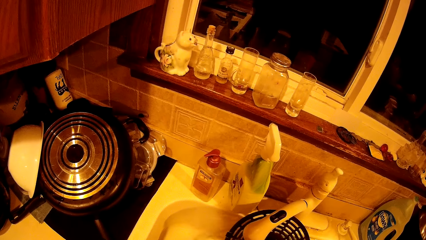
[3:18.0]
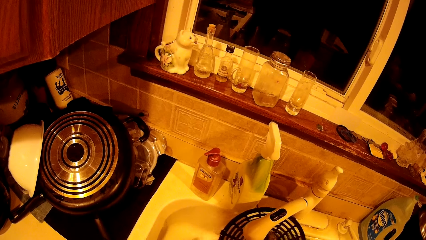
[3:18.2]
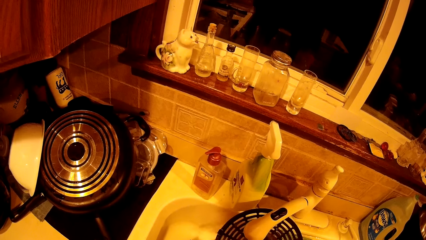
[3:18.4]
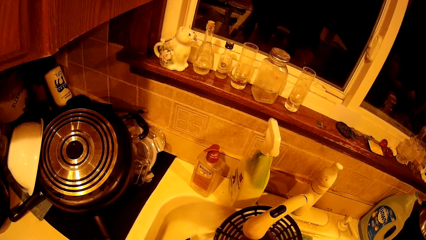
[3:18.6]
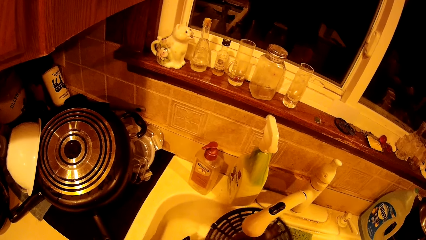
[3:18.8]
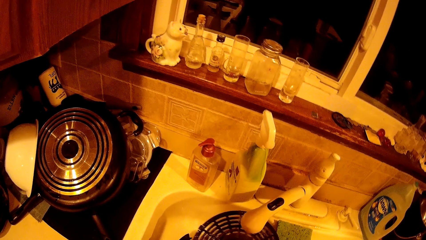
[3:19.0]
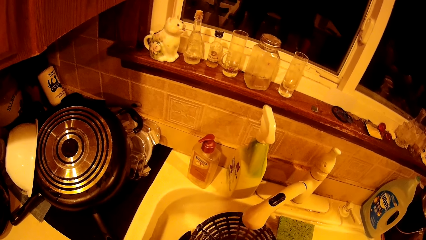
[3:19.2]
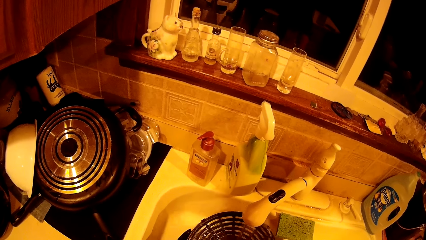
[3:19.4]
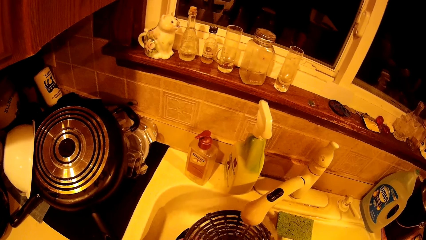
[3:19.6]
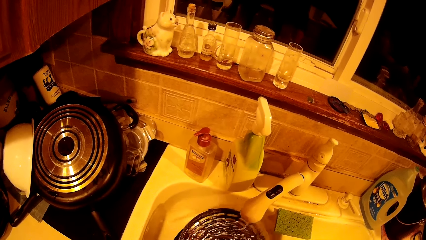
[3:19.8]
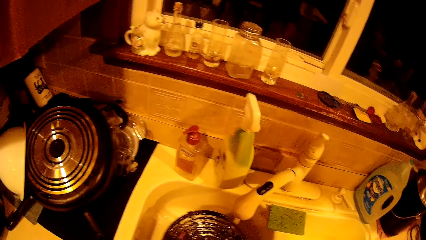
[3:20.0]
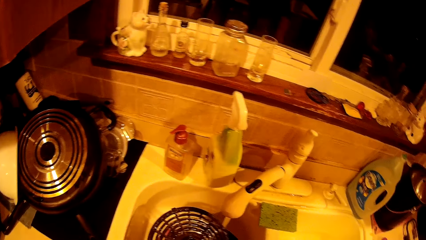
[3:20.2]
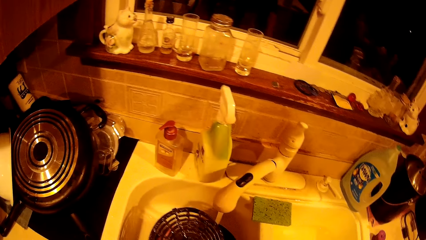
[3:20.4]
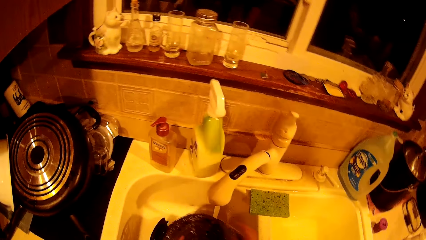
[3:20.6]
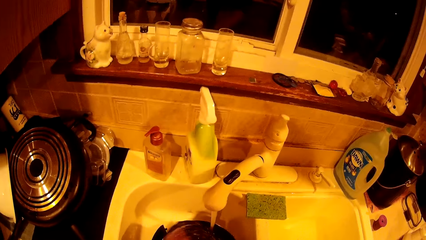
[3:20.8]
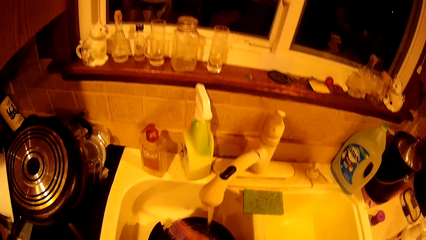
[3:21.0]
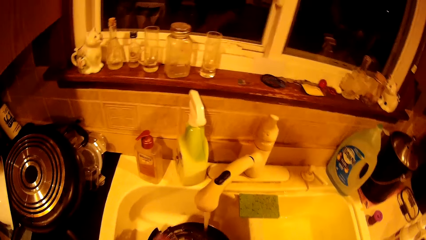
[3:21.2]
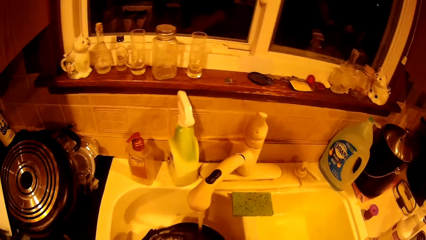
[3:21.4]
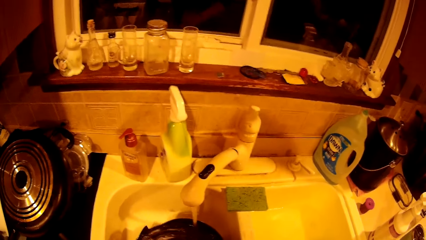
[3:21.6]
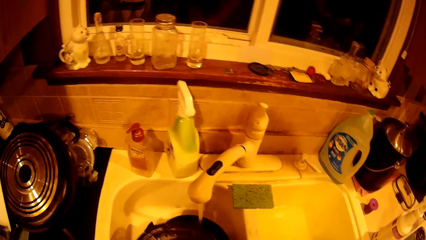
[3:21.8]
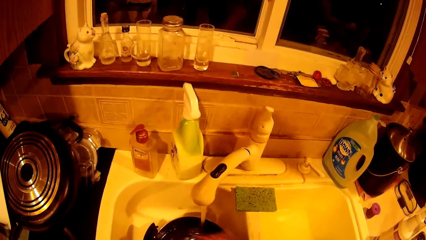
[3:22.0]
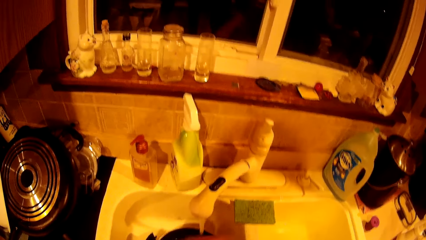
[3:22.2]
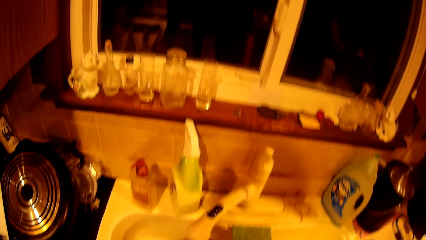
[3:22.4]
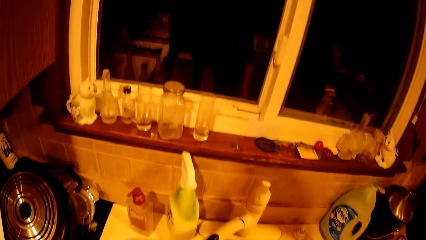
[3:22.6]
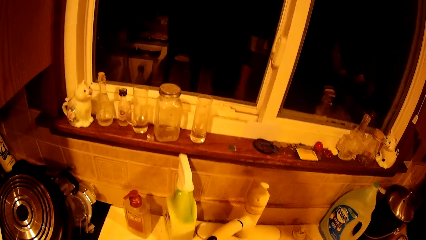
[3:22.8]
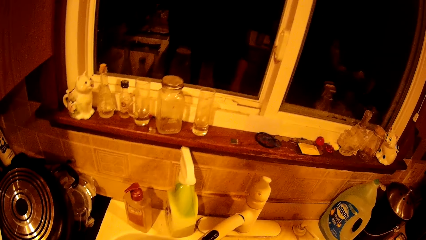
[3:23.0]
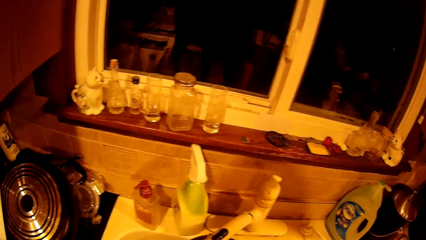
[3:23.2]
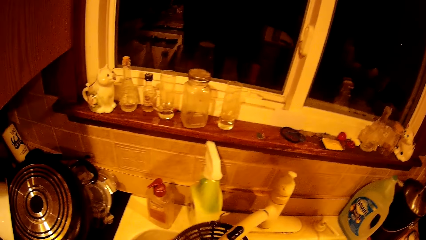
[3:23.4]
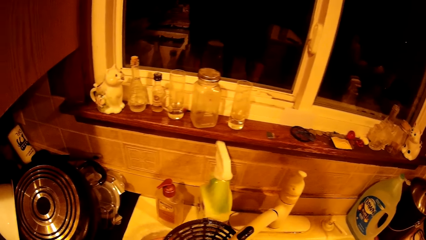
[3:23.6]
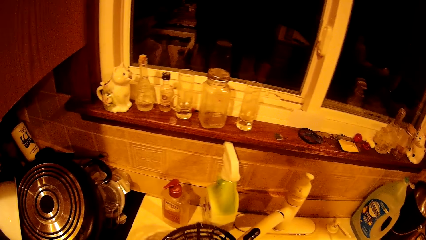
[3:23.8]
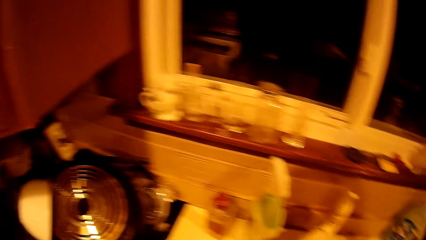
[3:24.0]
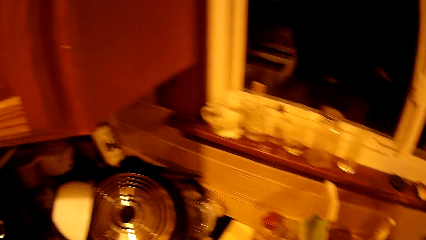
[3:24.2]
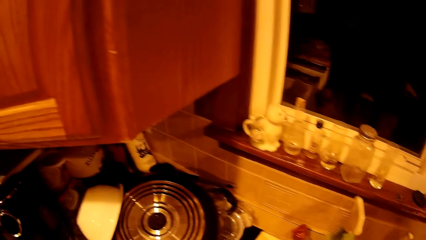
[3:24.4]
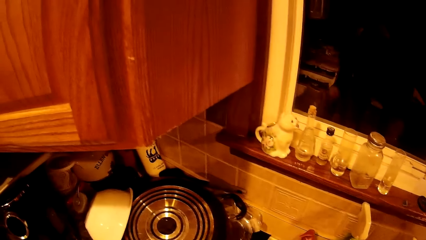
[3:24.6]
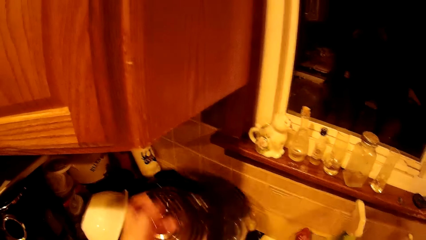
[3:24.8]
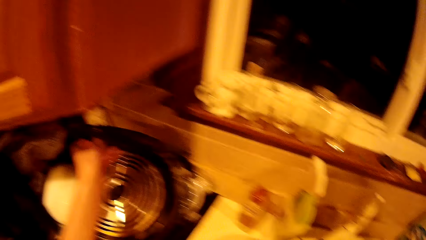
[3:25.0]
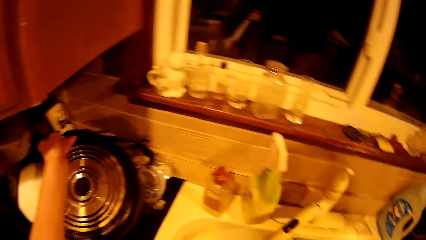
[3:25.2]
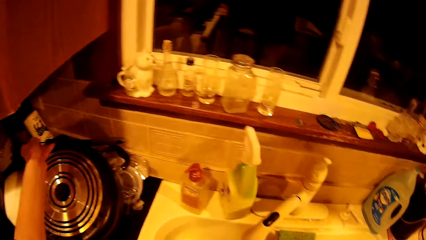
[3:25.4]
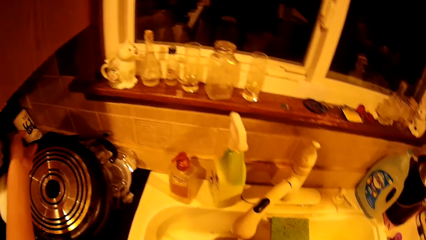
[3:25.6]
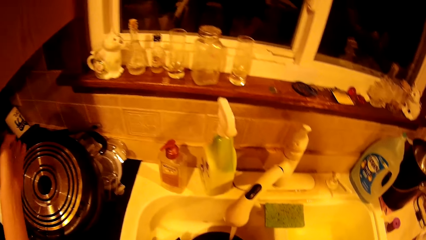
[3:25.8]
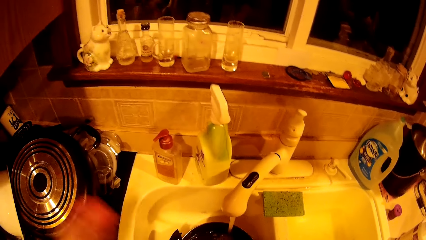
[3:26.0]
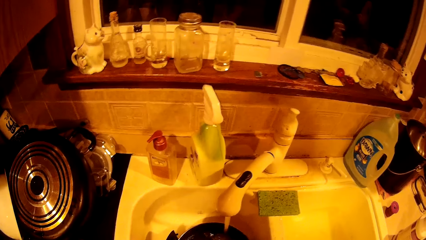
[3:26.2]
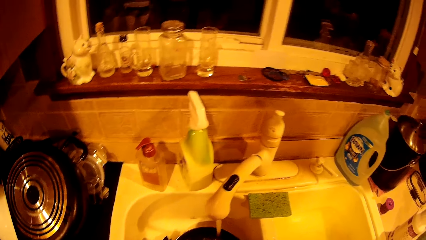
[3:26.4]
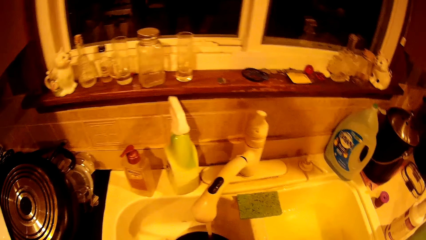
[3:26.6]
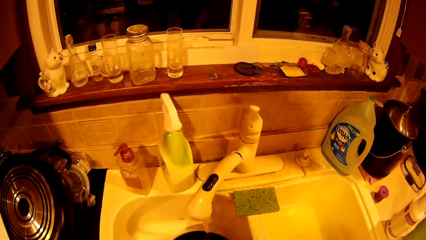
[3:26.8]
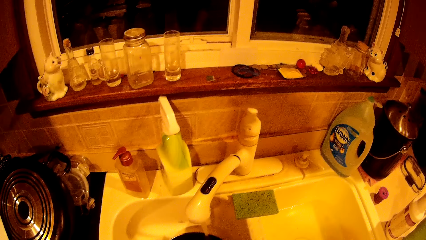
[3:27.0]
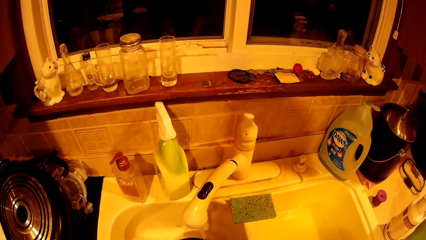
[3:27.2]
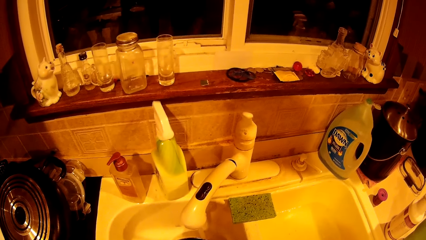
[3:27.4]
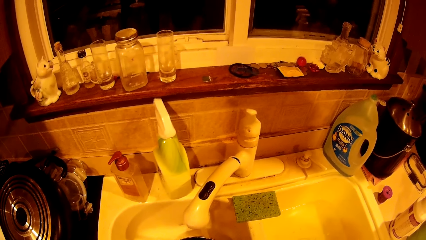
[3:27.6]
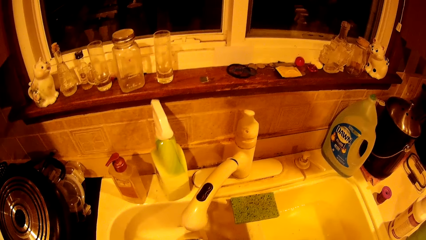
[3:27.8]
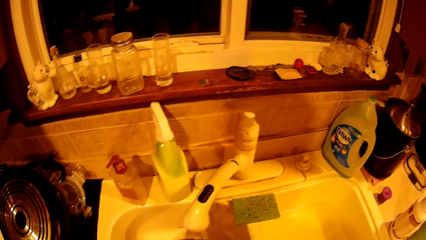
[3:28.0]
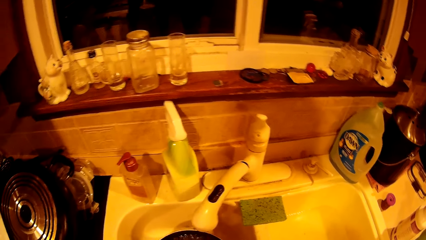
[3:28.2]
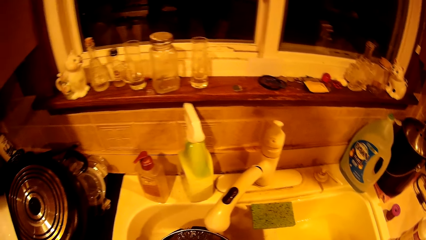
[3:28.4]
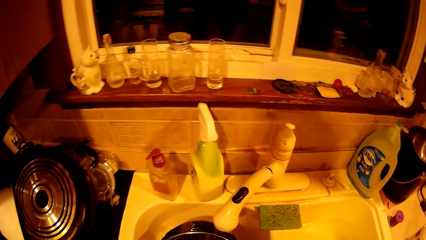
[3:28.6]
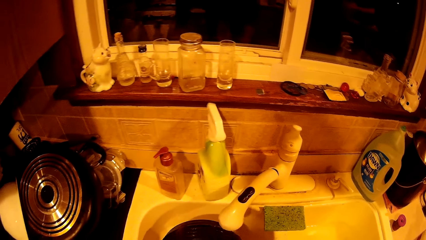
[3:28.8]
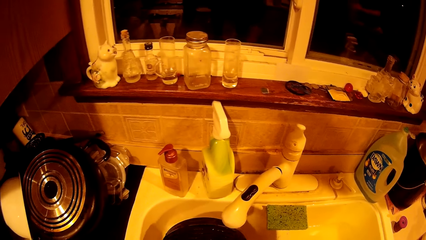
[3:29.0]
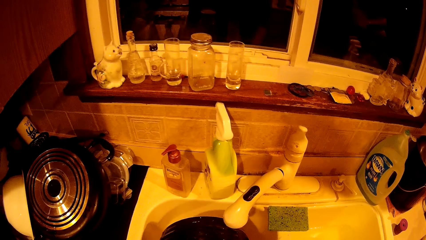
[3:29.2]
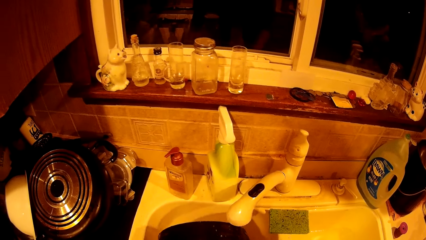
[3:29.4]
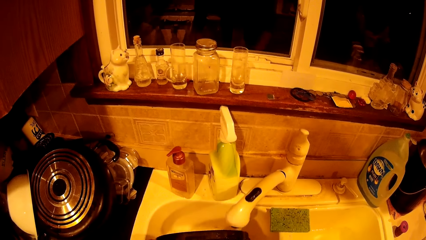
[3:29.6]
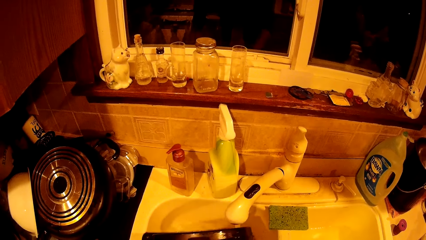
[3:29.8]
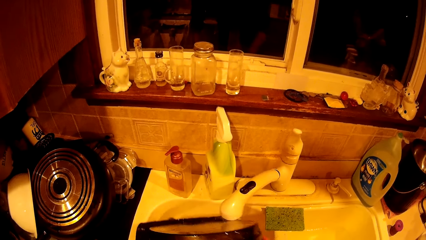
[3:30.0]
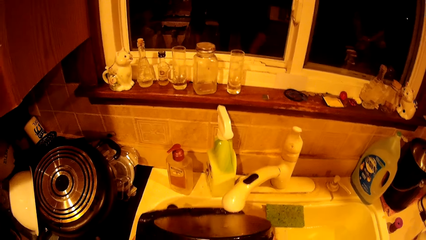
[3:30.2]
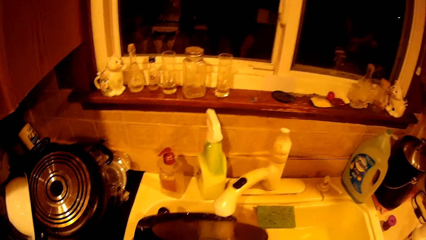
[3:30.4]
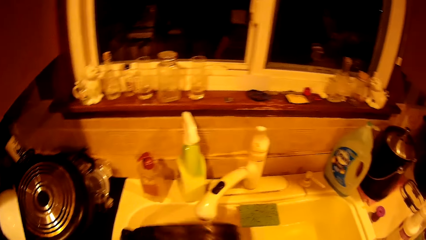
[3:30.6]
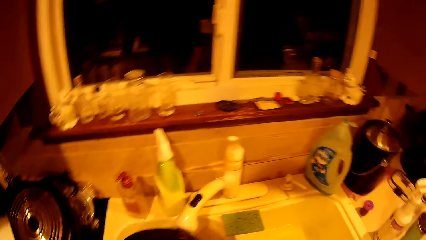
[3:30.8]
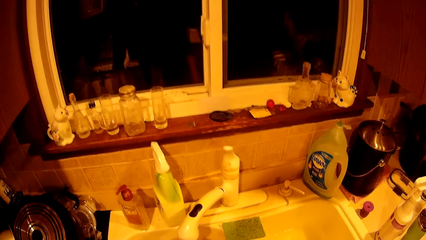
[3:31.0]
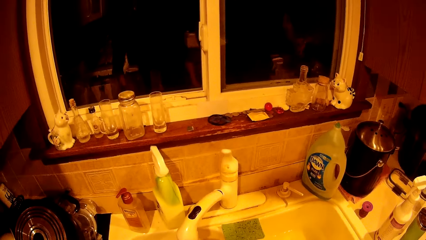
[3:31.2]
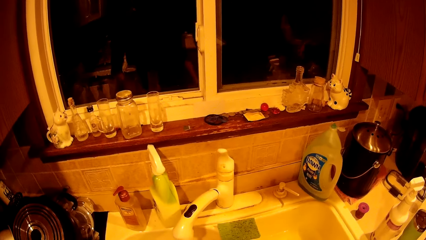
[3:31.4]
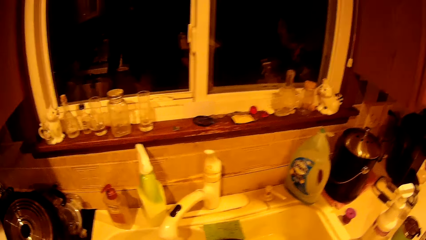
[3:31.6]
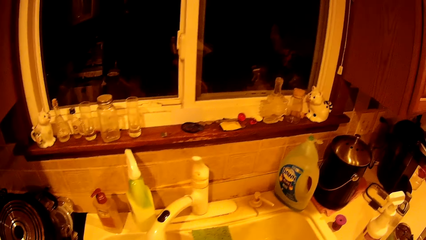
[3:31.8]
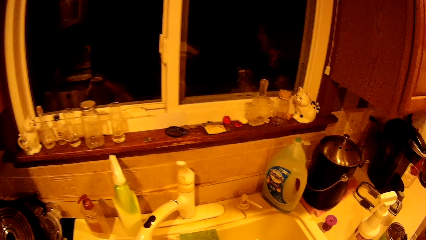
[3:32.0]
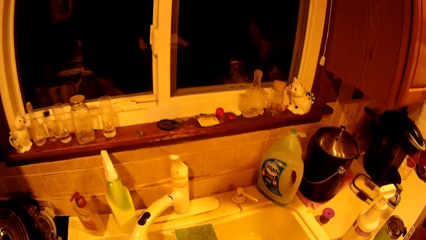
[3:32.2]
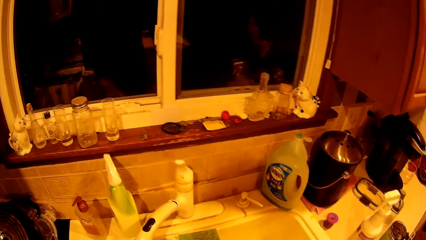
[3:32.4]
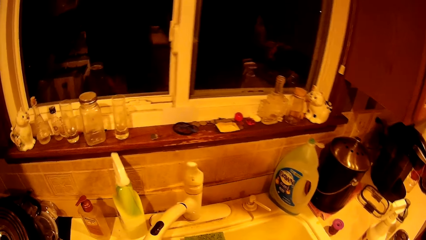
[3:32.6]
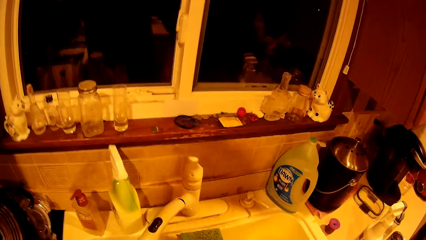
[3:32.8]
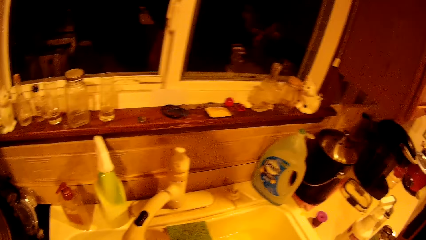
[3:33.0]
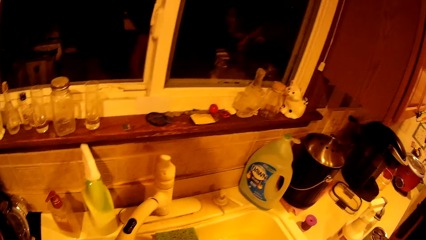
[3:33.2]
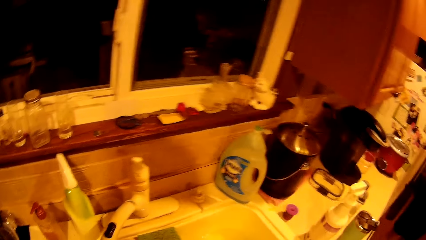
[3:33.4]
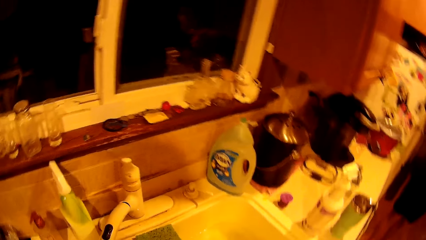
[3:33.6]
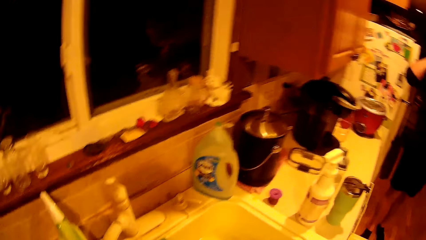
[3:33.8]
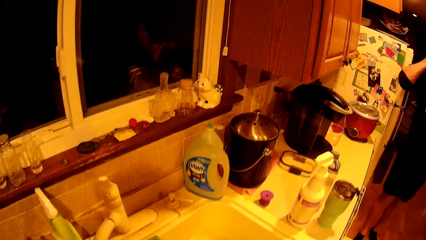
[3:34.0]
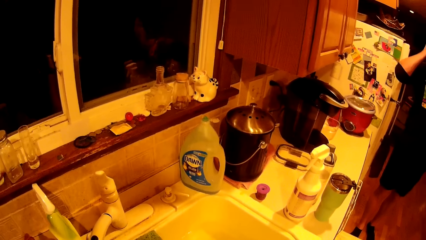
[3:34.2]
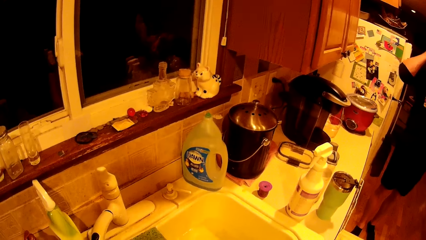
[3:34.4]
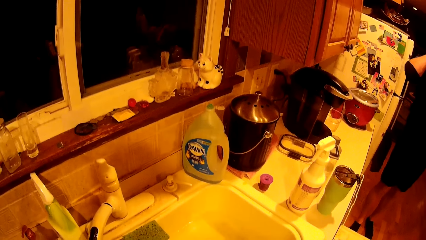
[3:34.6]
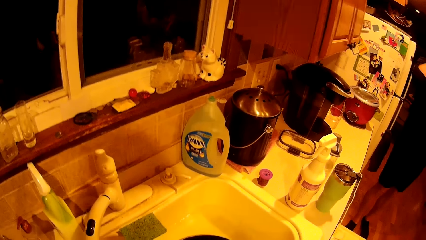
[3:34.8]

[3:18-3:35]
The camera wearer places the splatter guard on the rack on the counter with her right hand. She lifts the pot in the sink with both hands. She washes the frying pan.
